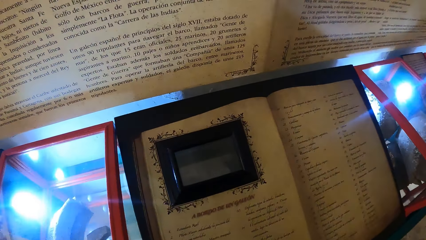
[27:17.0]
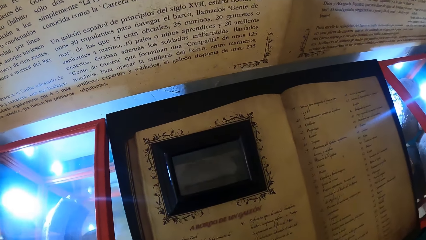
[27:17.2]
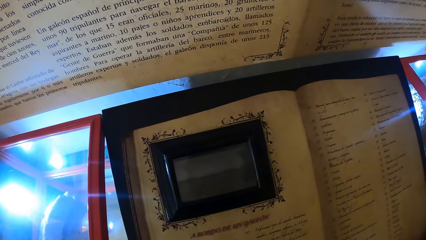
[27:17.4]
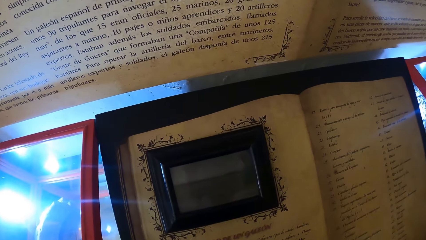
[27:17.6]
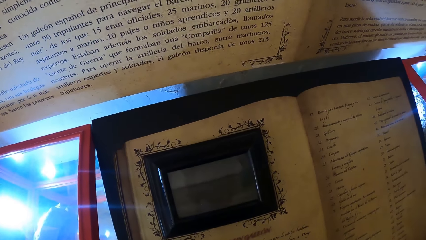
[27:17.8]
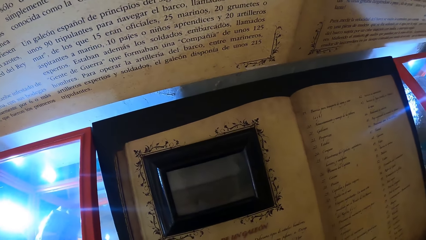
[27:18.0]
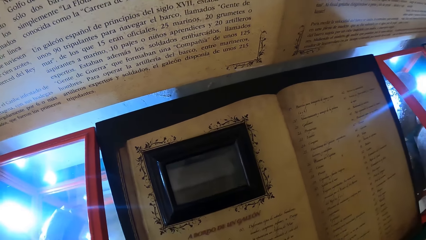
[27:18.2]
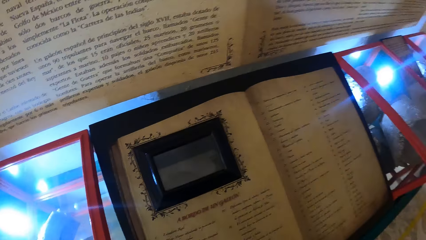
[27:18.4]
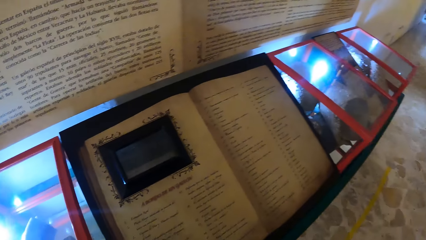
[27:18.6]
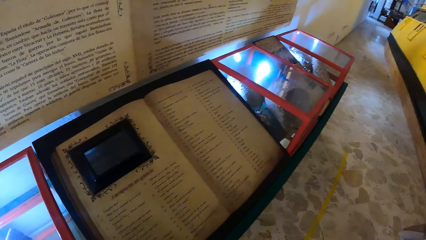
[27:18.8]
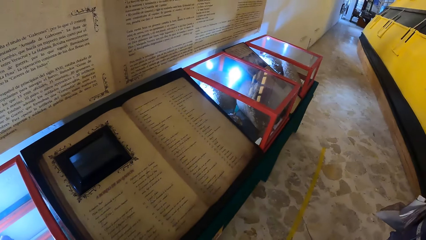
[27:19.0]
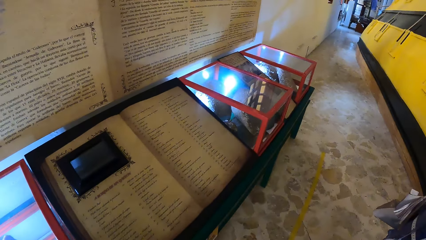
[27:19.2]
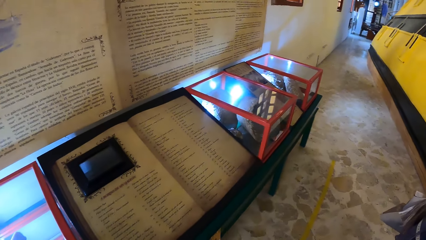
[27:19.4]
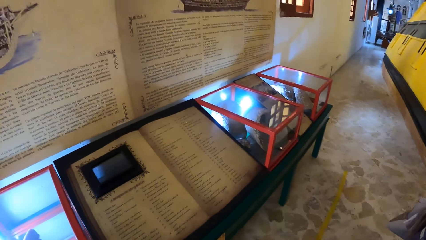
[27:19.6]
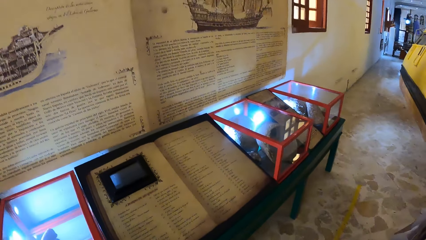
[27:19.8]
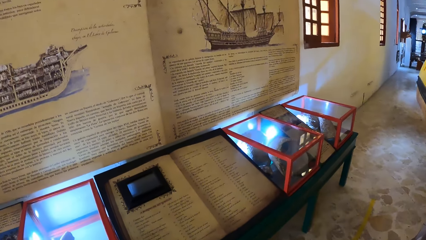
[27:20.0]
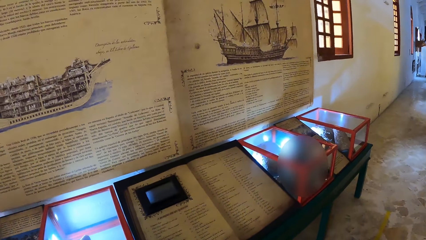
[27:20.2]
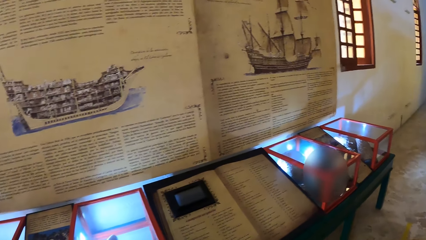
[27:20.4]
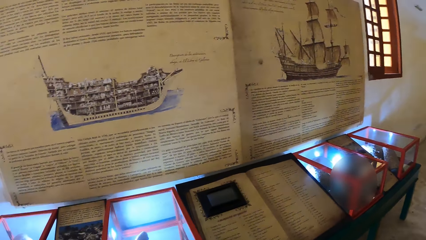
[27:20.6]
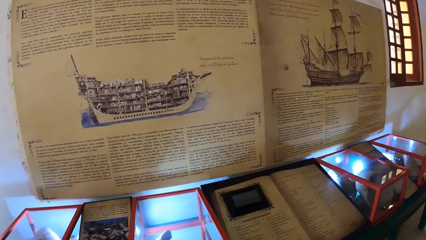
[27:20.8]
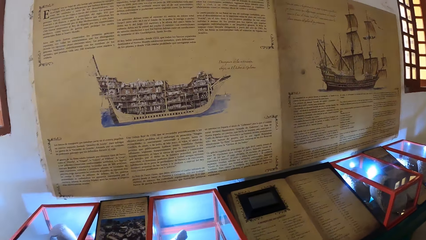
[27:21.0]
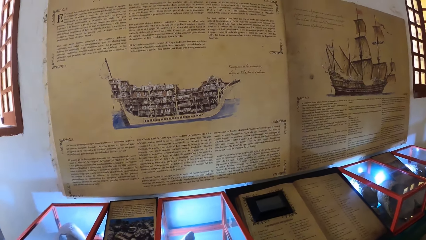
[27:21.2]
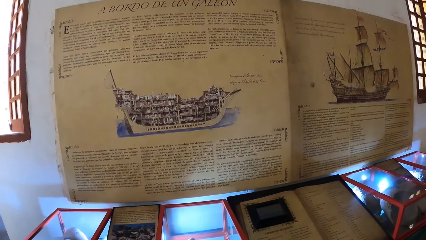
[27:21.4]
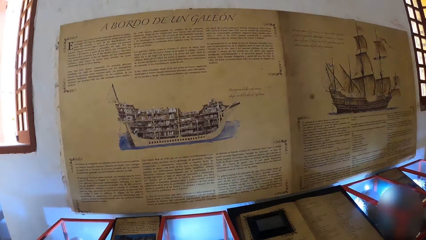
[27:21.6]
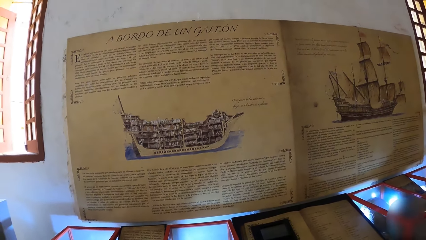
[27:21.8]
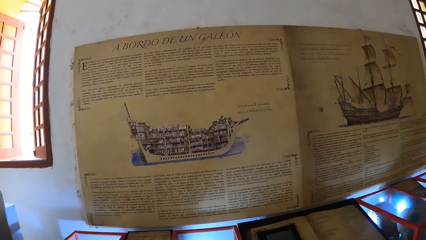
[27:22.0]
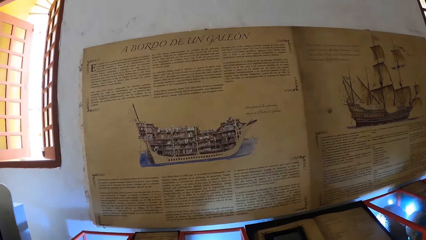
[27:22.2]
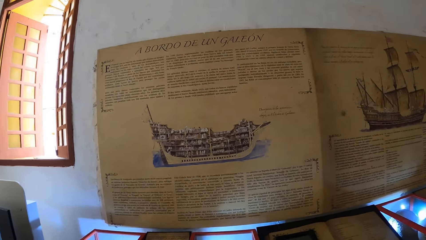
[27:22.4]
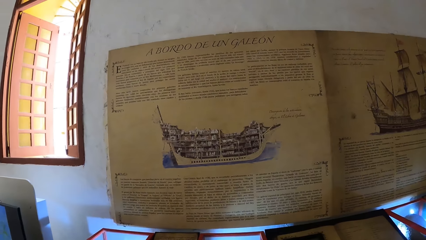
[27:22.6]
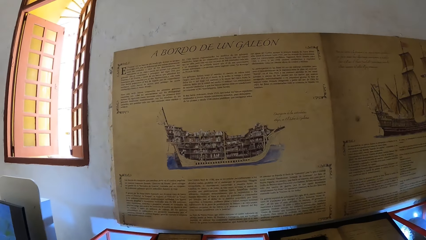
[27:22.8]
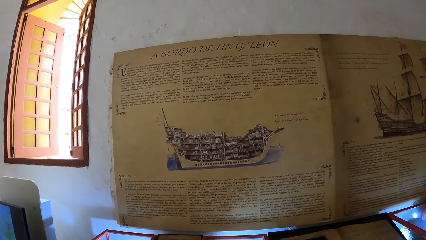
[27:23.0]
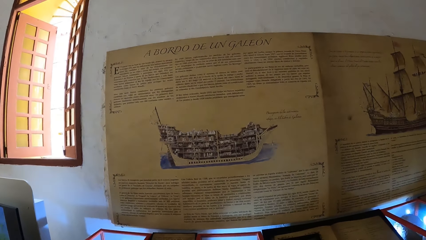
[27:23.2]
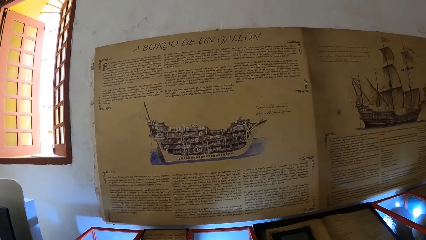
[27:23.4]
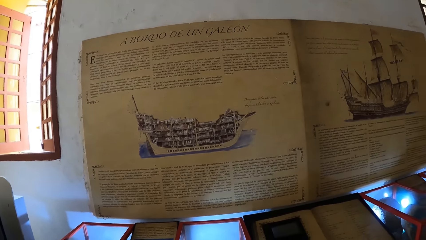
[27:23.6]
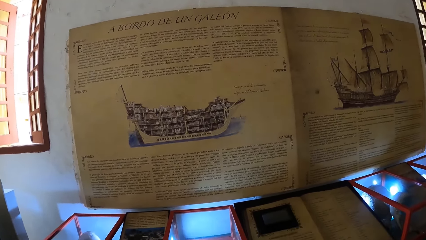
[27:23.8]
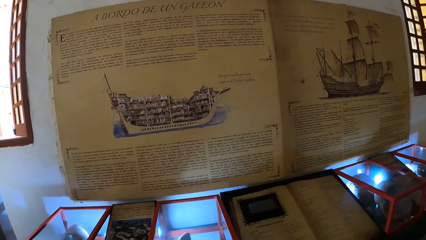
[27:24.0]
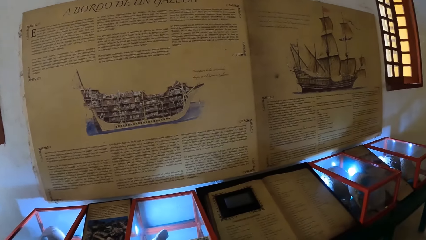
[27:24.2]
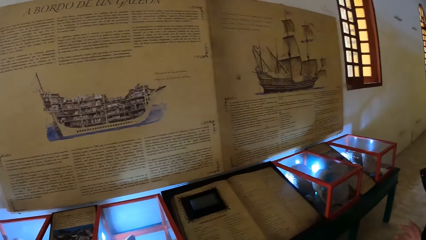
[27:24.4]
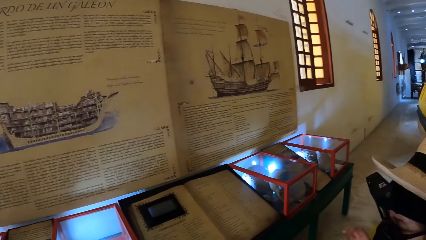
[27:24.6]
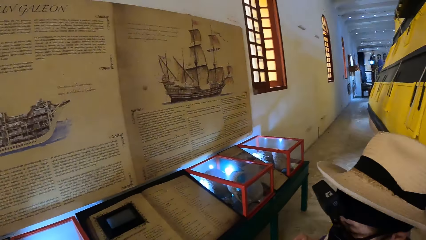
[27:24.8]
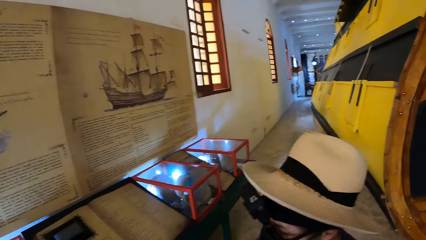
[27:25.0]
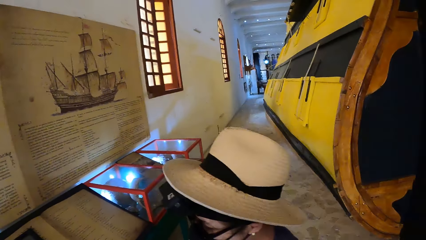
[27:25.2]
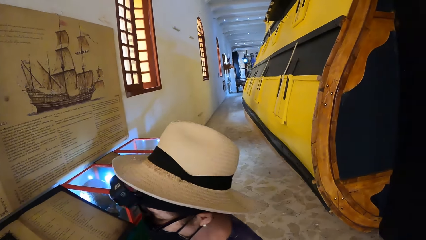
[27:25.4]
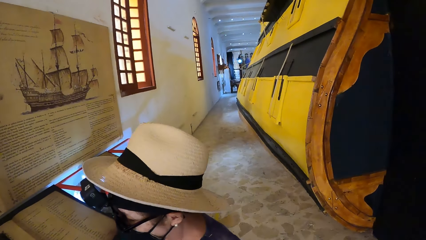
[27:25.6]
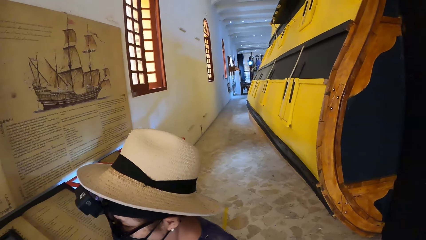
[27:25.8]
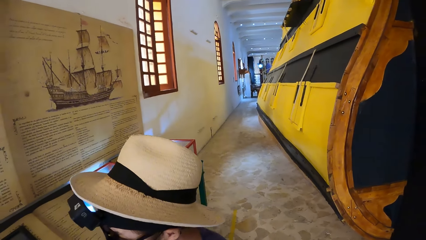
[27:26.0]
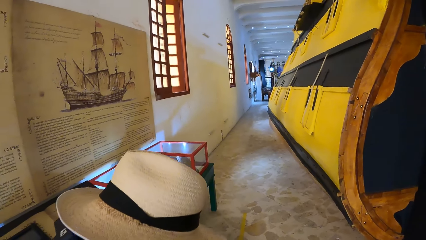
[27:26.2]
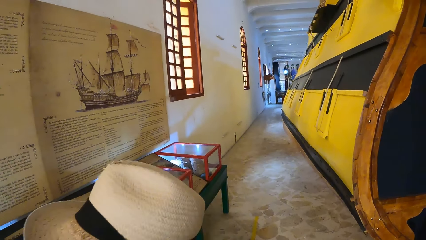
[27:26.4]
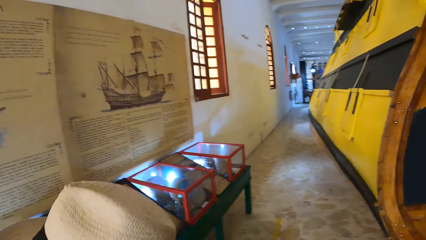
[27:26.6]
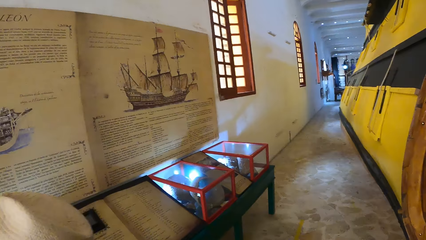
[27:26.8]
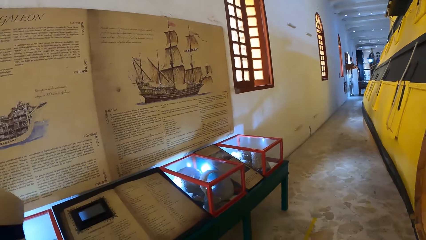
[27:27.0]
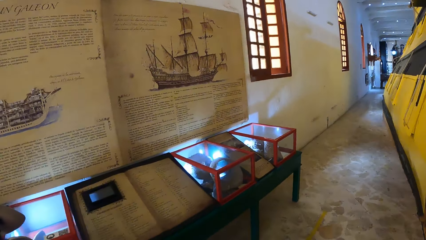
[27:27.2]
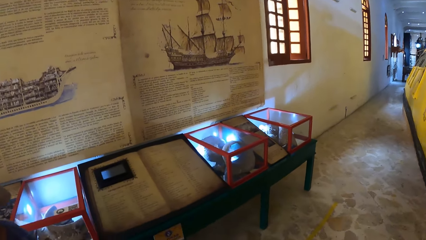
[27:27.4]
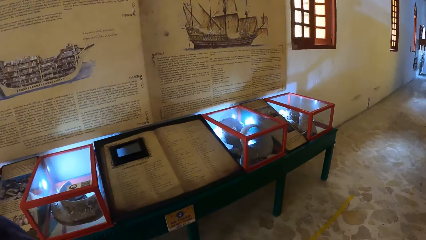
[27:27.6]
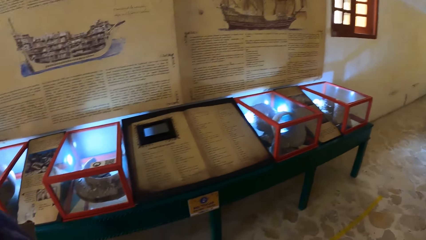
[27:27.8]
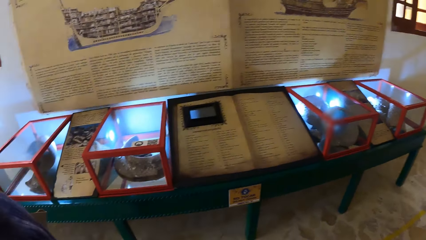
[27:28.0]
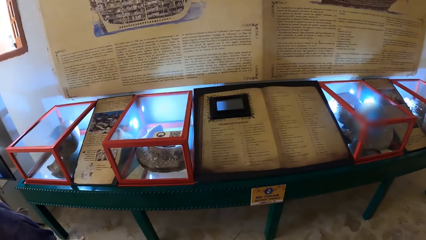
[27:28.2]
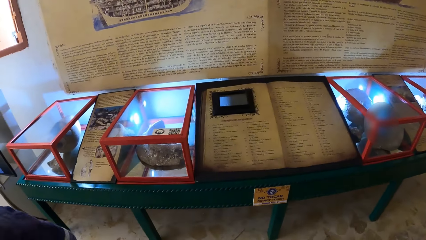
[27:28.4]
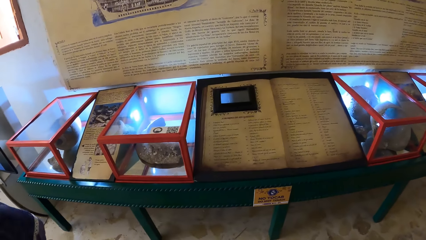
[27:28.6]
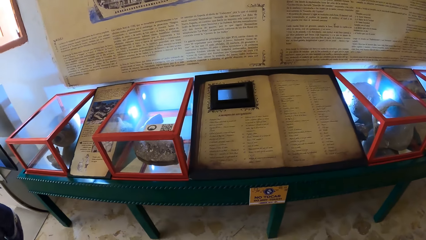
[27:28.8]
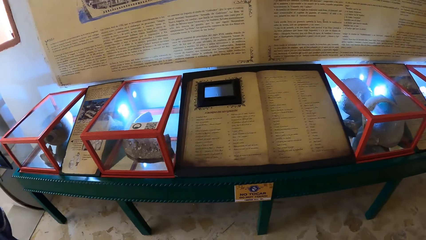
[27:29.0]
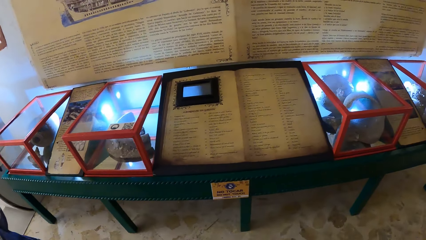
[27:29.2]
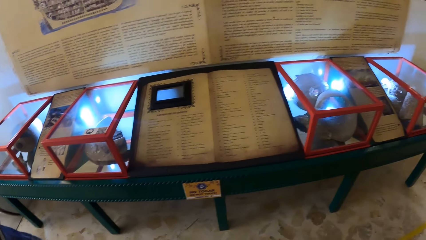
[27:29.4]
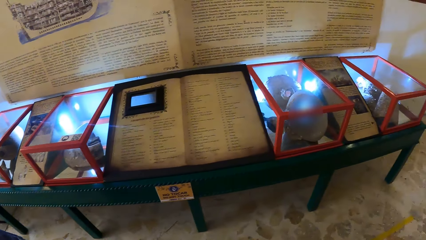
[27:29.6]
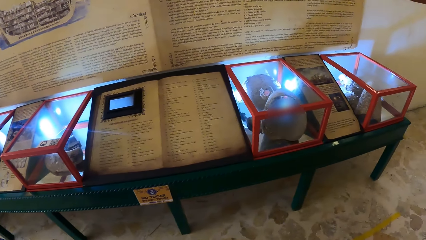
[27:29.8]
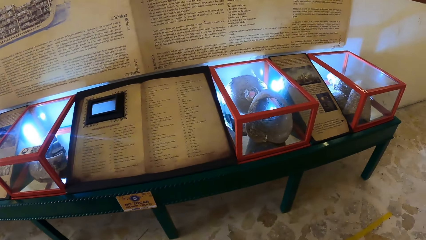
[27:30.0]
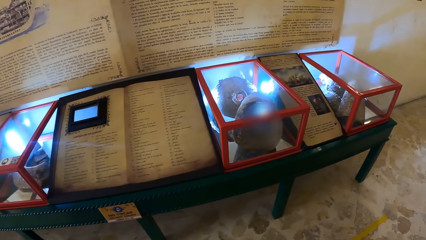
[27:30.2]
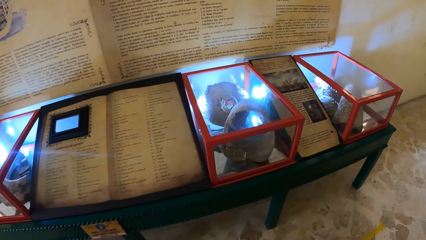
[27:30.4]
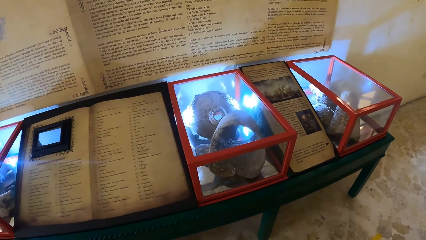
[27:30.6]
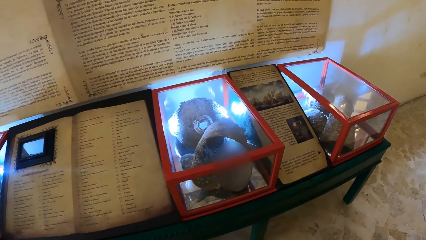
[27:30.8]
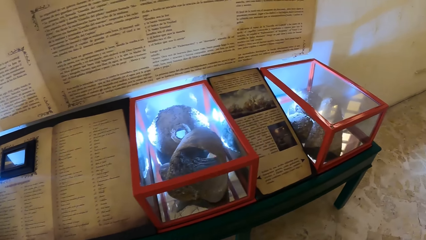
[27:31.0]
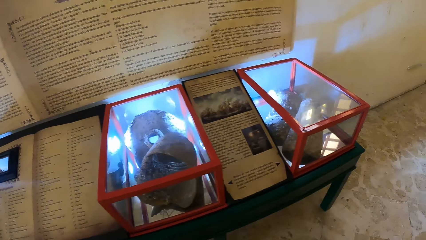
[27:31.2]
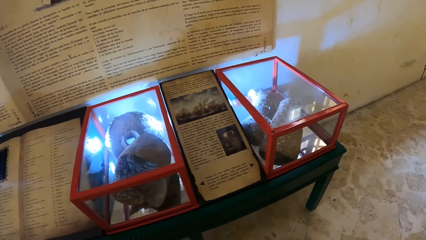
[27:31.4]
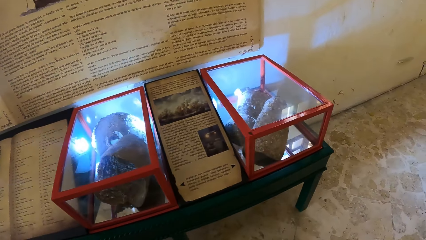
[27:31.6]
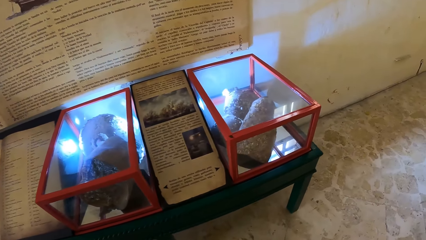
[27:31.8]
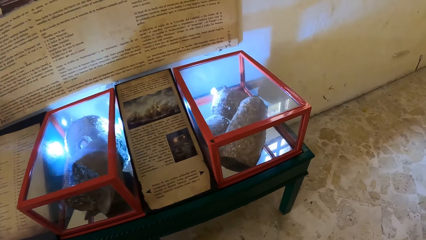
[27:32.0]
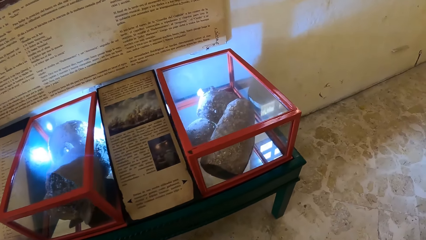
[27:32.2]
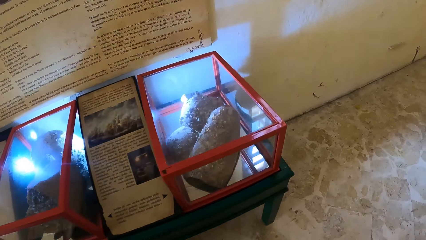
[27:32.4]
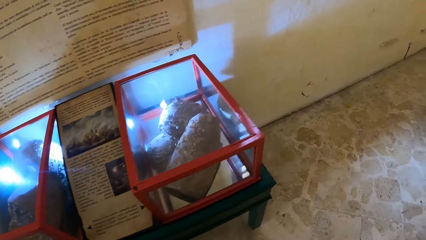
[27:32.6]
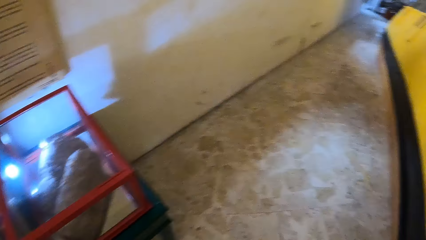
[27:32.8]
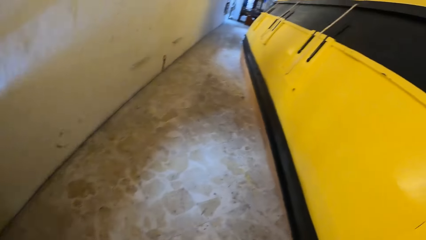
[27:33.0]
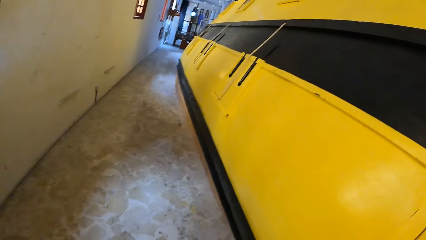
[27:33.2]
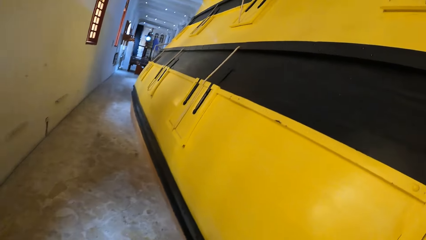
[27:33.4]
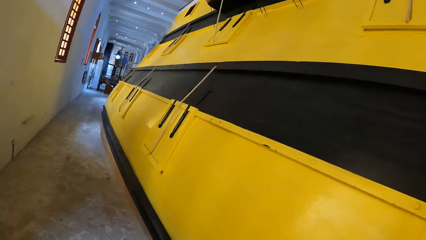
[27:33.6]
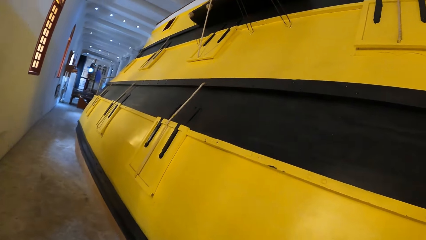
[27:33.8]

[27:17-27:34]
The camera wearer looks at the notice board. They turn in the room. A woman walks in the museum. The camera wearer walks in the museum.
